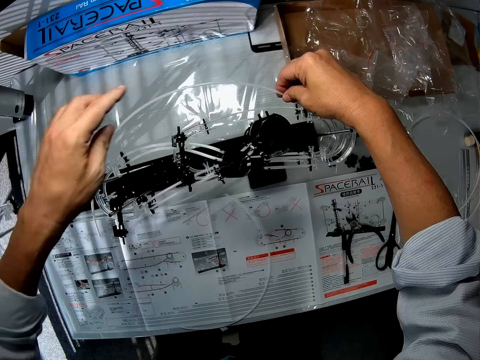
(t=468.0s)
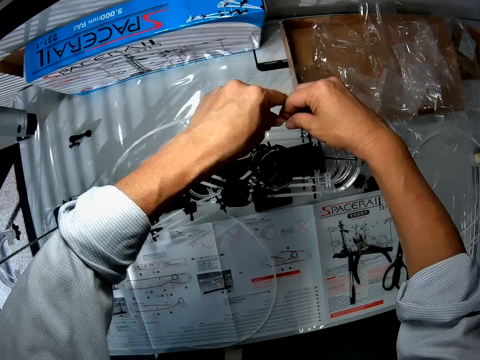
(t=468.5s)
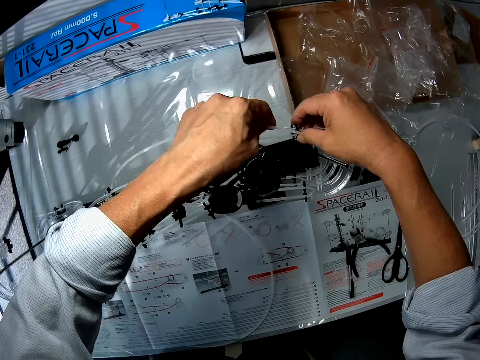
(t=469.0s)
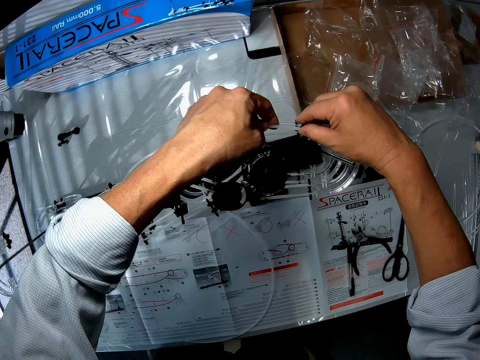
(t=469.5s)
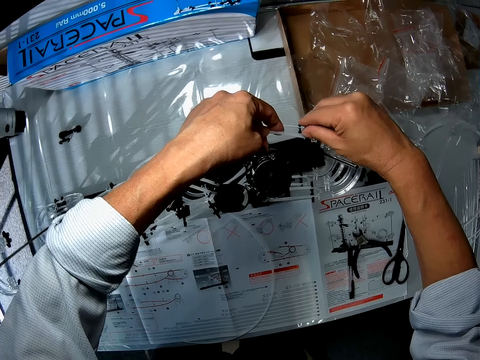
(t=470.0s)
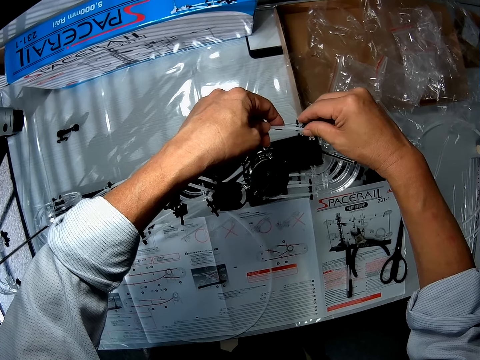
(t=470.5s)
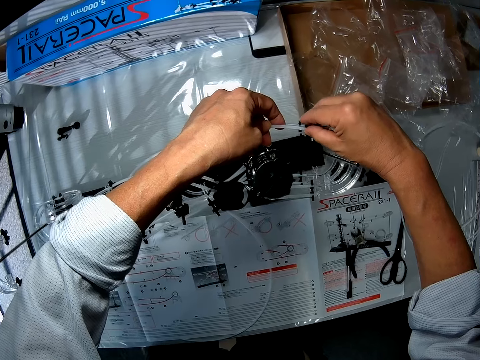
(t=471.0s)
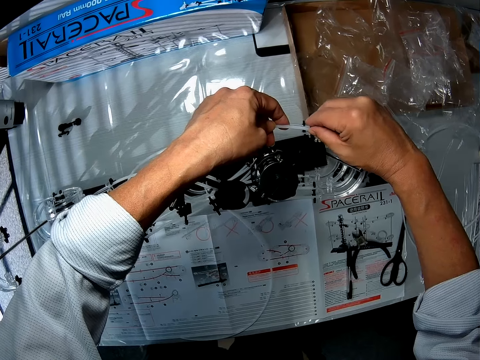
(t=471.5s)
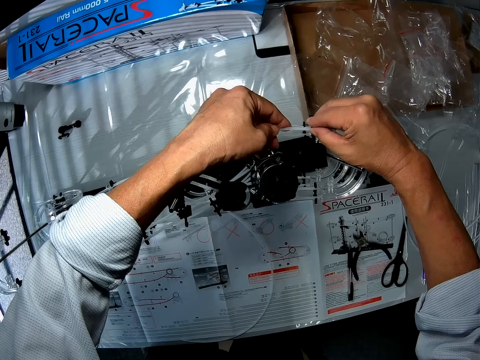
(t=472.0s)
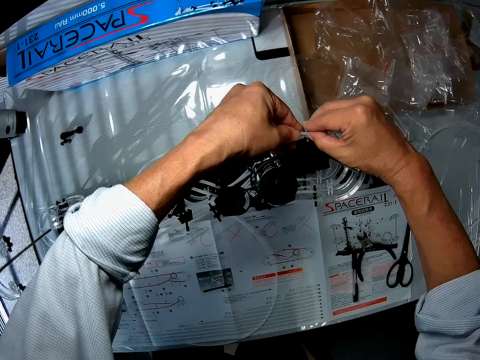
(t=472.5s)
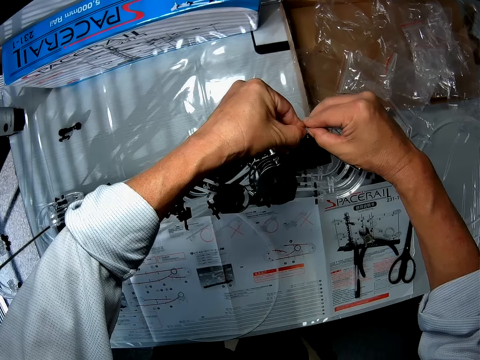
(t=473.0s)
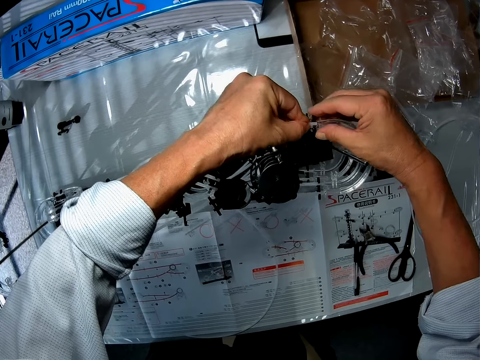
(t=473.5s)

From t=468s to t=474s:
The camera wearer constructs the space rail. They fix the pipe into the space rail.

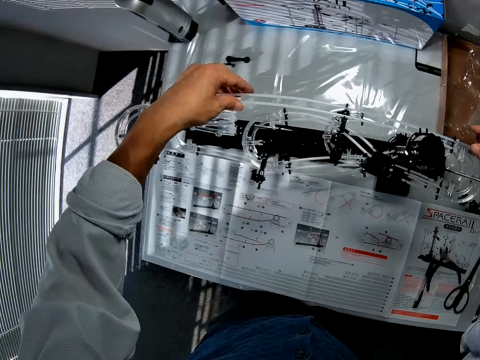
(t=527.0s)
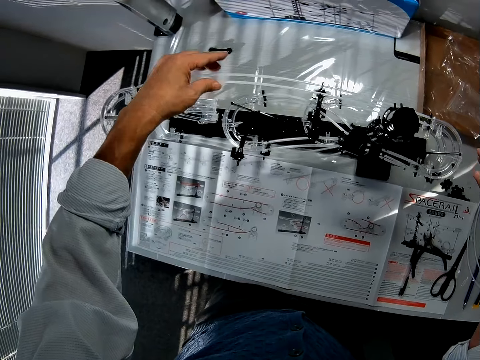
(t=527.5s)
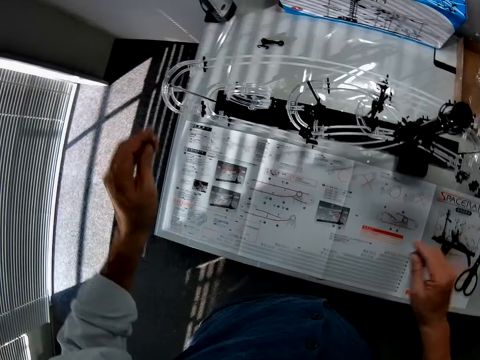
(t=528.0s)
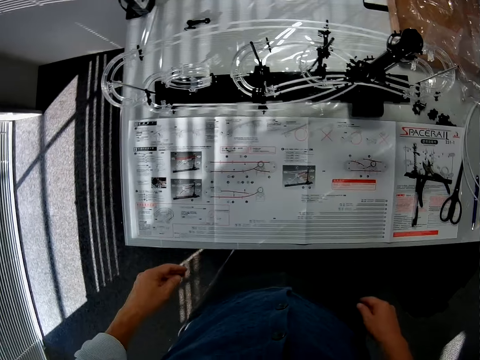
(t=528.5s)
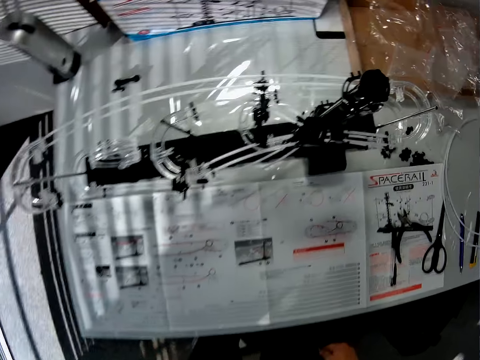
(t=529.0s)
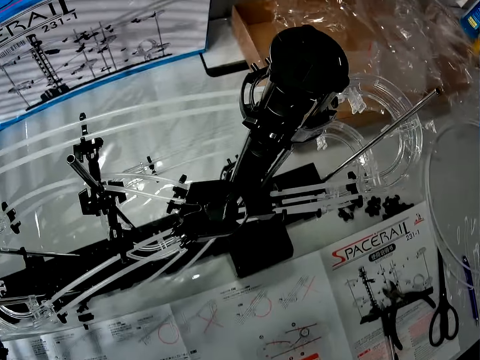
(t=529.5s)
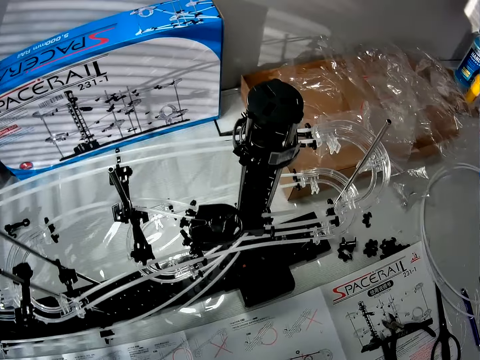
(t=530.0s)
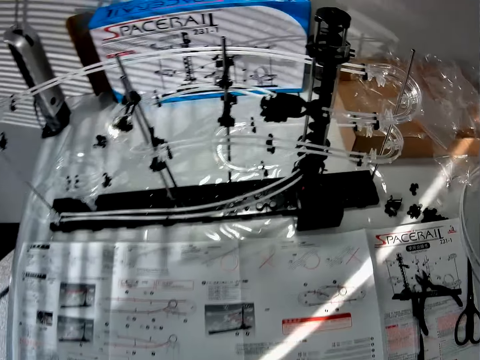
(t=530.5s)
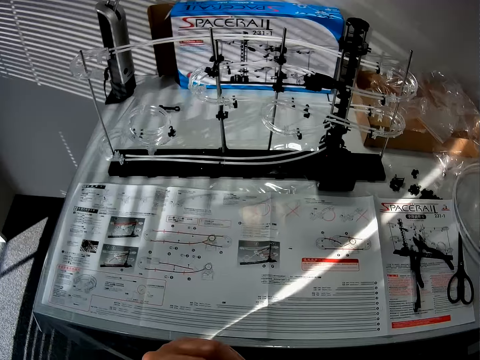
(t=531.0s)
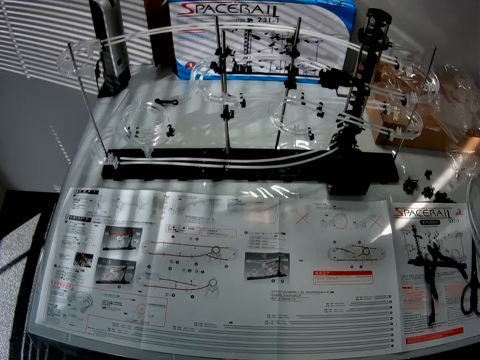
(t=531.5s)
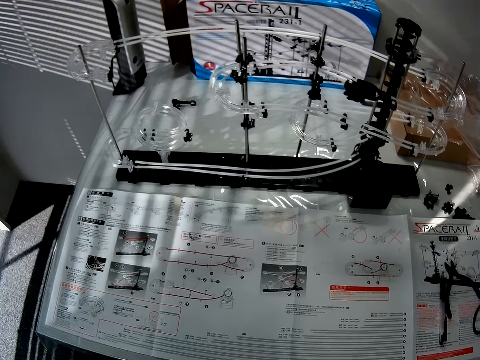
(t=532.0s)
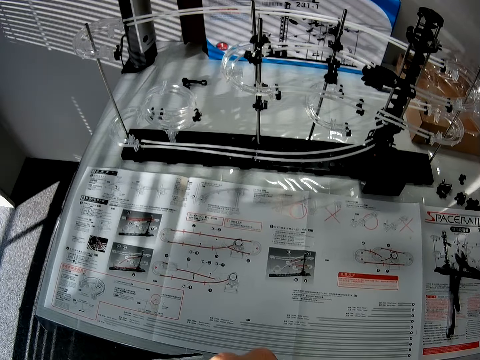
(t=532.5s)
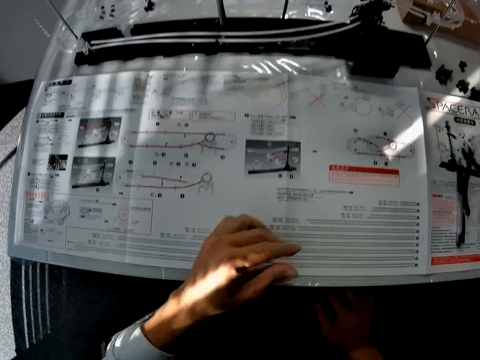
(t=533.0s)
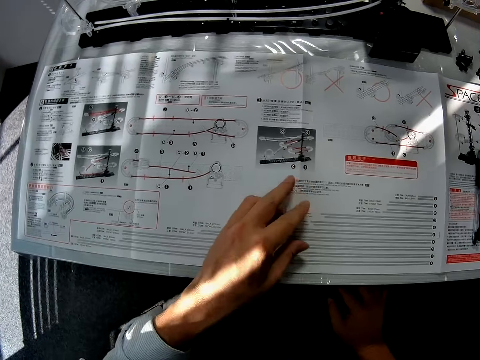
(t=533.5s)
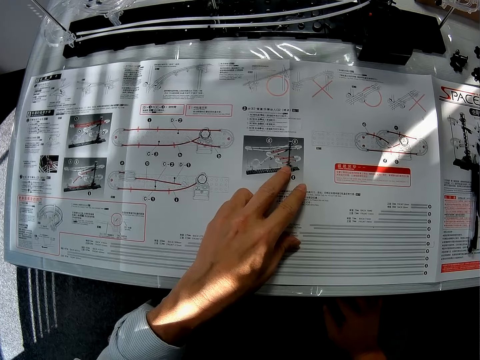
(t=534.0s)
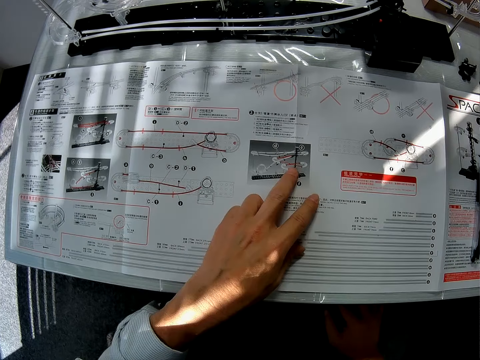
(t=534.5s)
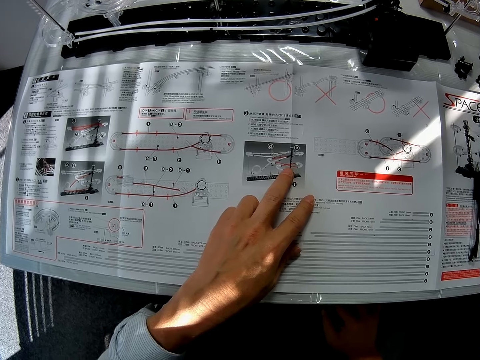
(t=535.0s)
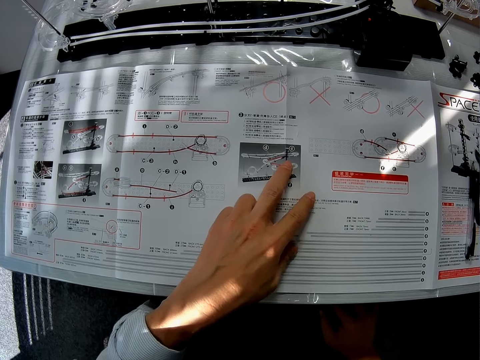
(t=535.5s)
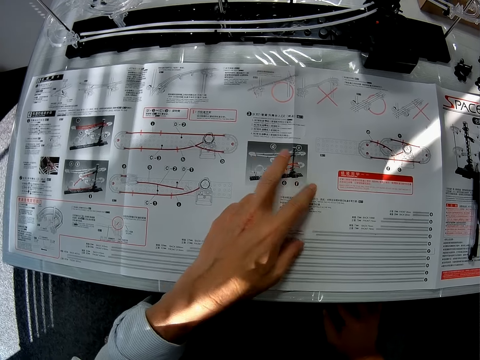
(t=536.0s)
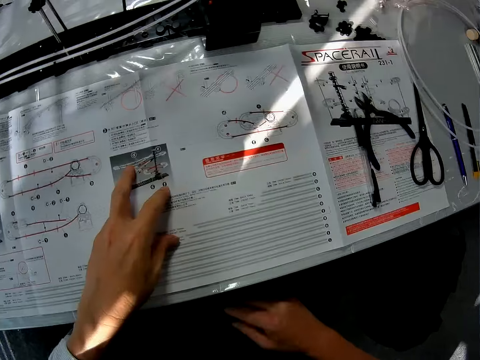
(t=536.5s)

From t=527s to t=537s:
The camera wearer views the space rail. They touch the instruction paper. They read the manual.

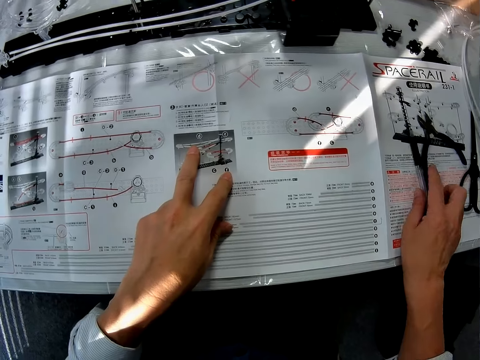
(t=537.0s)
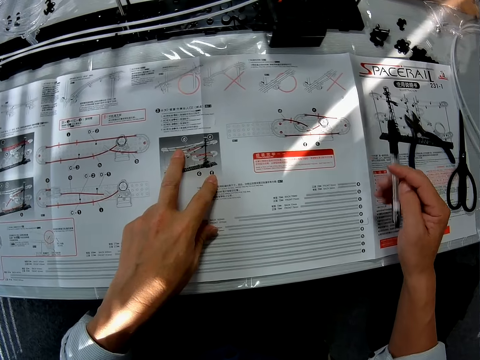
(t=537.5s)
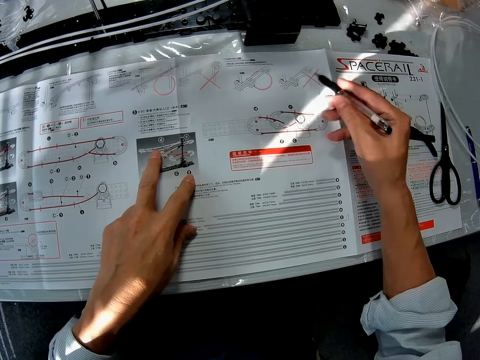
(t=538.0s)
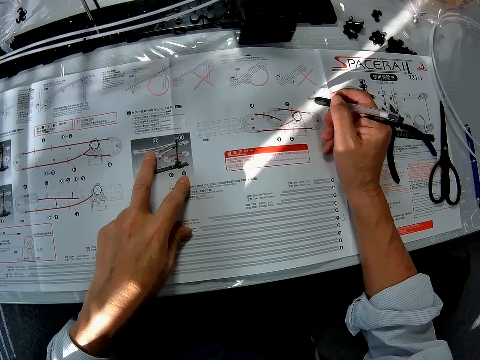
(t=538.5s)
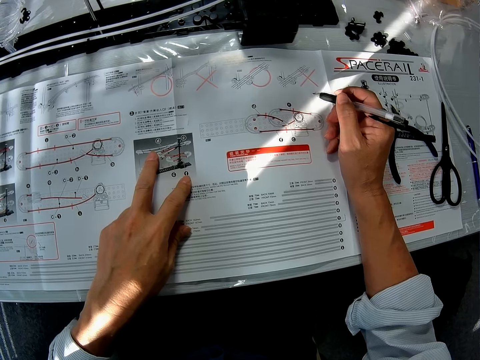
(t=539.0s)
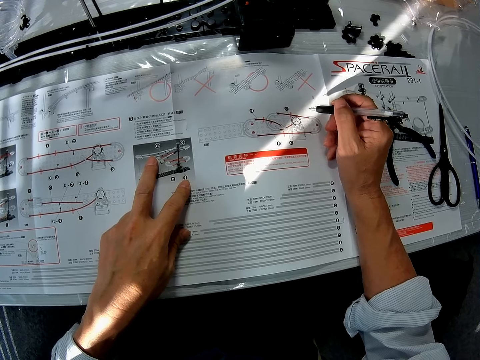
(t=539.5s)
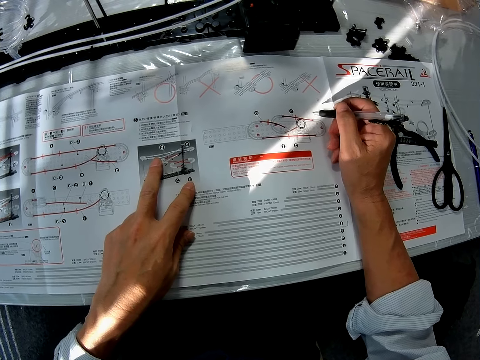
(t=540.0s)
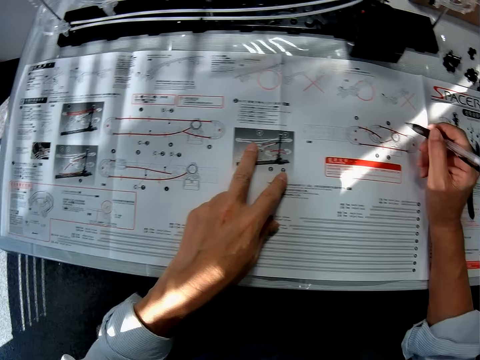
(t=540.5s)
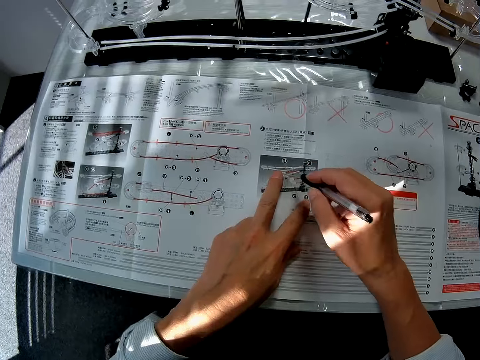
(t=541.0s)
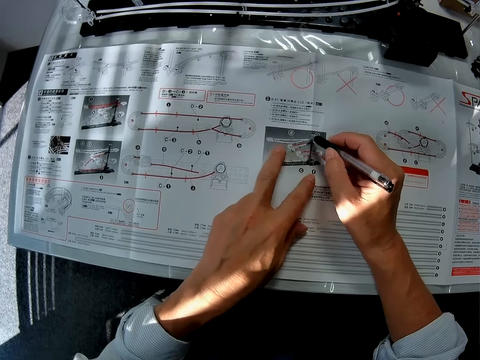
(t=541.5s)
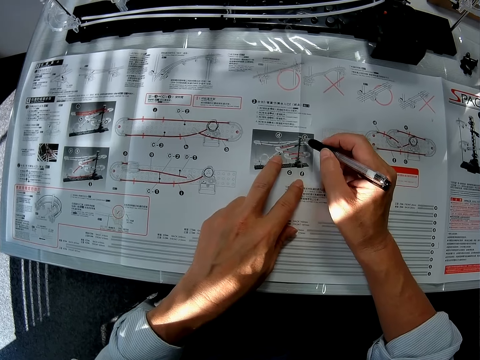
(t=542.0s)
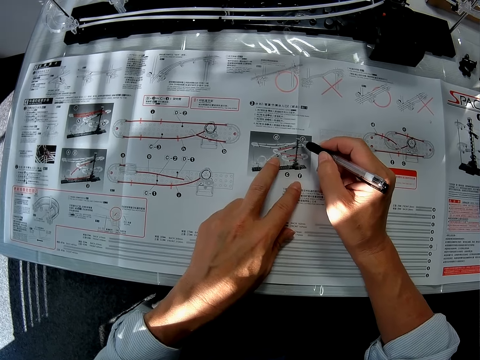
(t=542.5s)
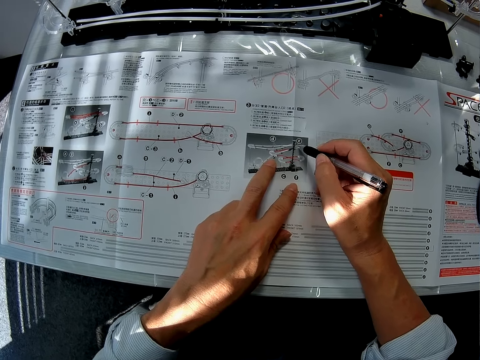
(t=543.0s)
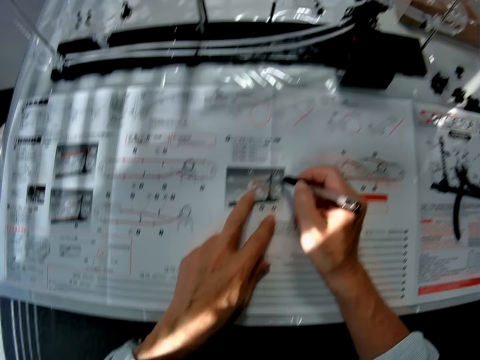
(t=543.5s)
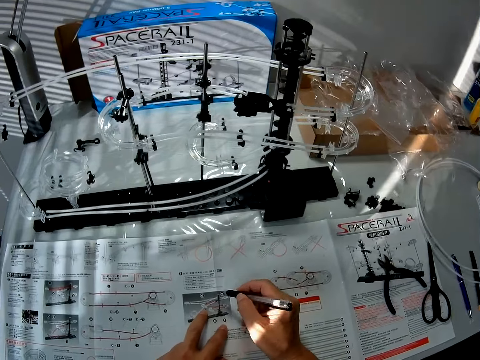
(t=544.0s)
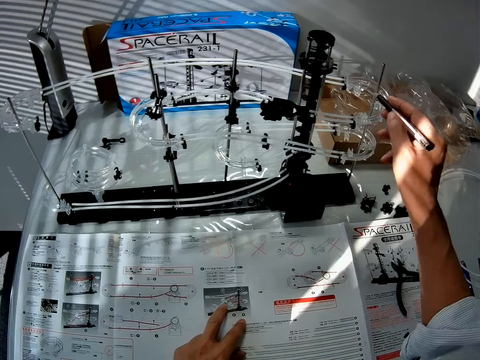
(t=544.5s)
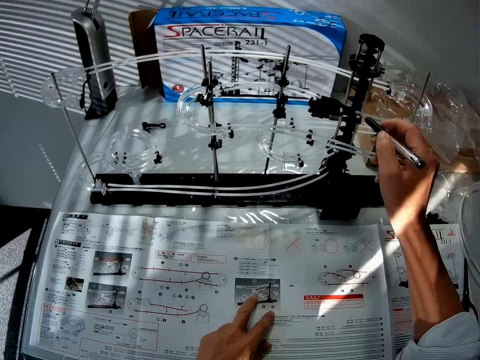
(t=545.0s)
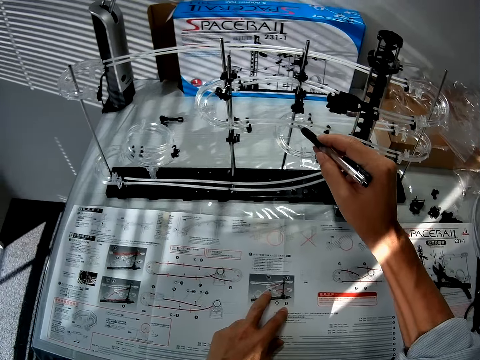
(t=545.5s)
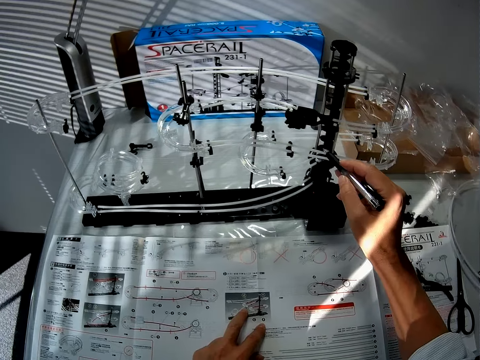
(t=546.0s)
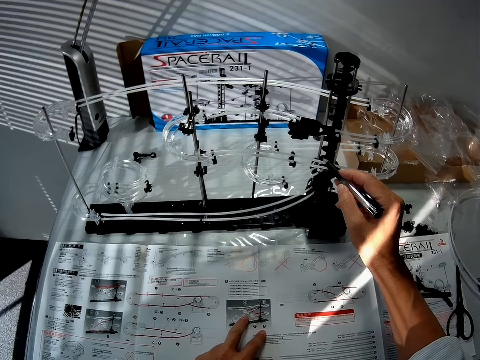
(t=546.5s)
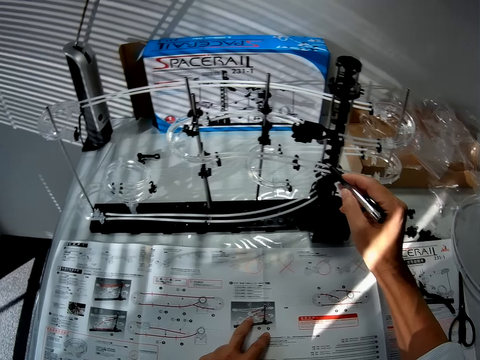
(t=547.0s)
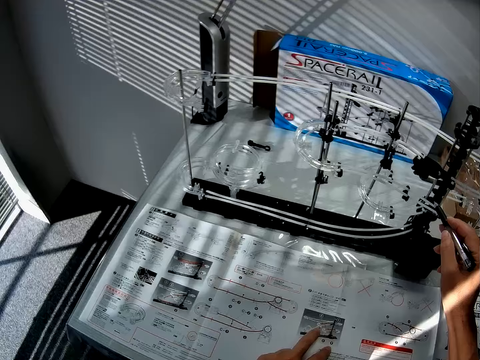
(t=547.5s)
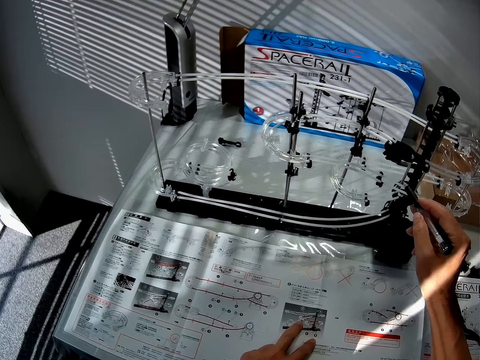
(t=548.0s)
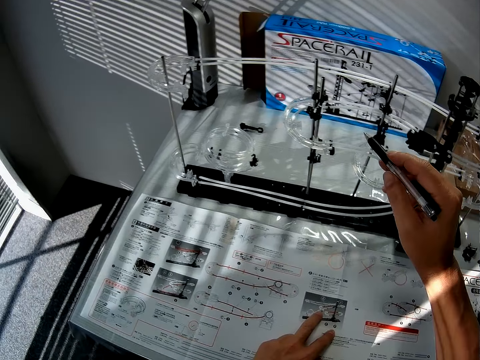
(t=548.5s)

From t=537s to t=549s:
The camera wearer picks up the mark pen. They read the manual. They write with the pen. They point at the space rail with the mark pen.
